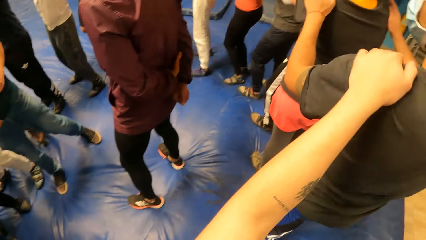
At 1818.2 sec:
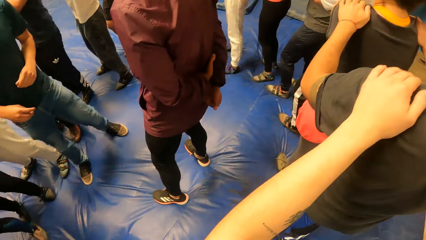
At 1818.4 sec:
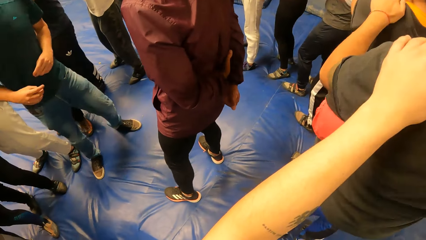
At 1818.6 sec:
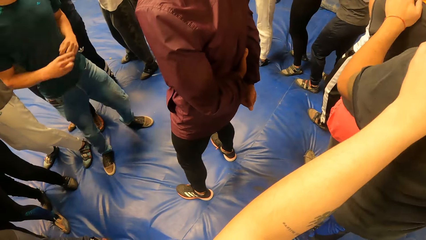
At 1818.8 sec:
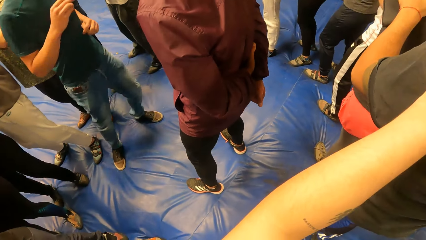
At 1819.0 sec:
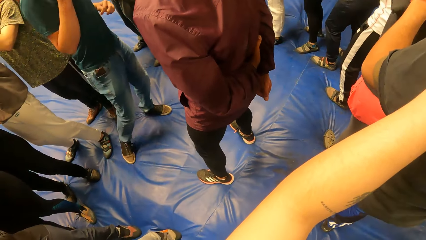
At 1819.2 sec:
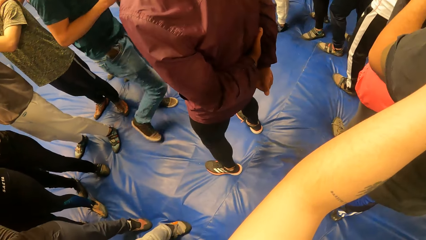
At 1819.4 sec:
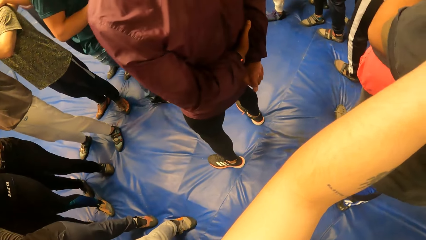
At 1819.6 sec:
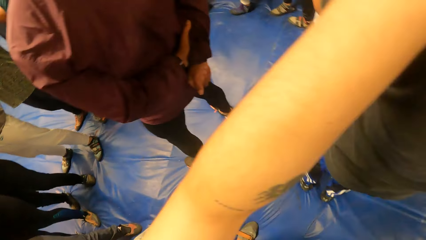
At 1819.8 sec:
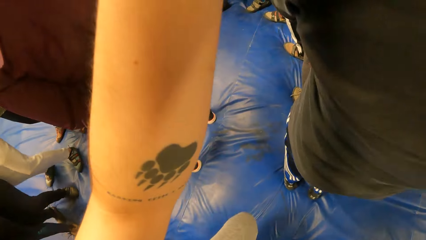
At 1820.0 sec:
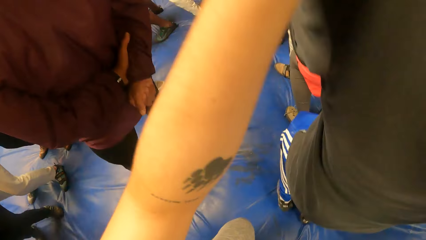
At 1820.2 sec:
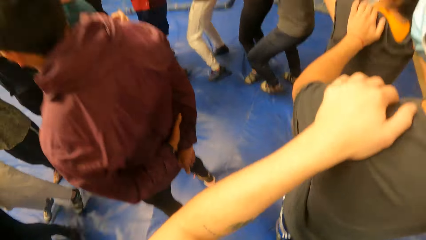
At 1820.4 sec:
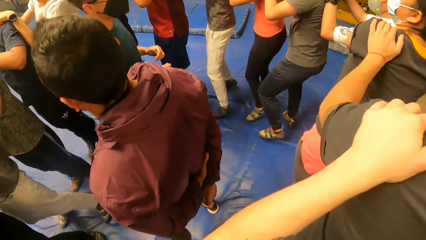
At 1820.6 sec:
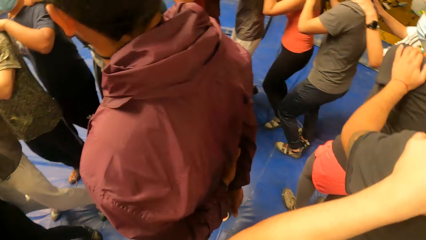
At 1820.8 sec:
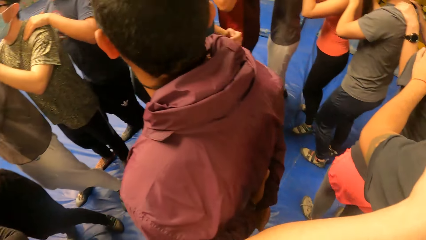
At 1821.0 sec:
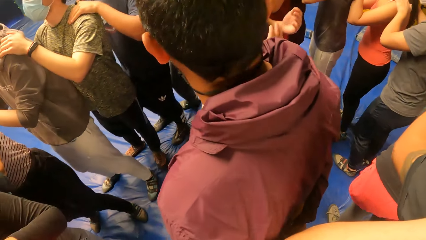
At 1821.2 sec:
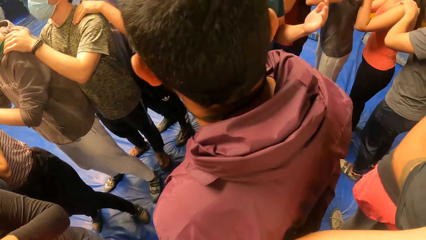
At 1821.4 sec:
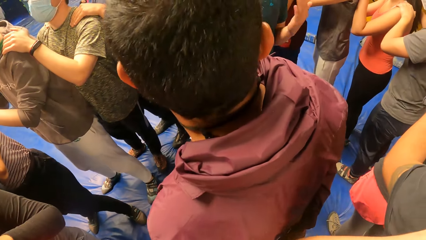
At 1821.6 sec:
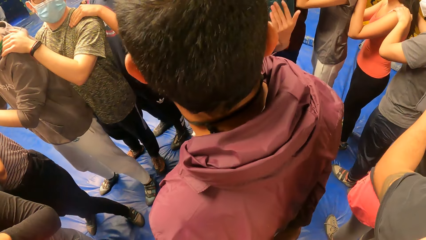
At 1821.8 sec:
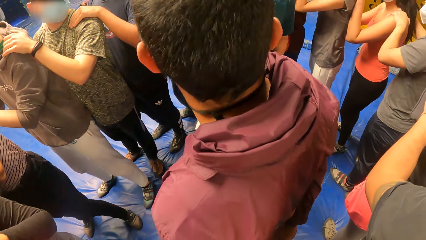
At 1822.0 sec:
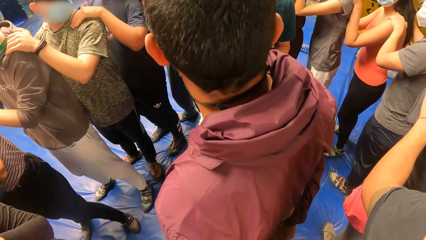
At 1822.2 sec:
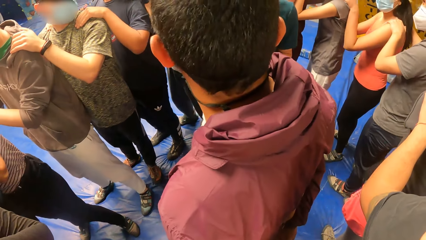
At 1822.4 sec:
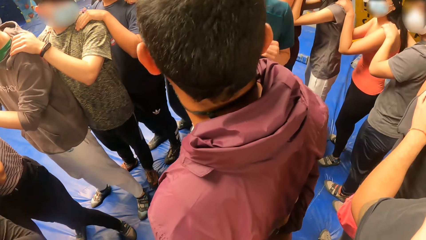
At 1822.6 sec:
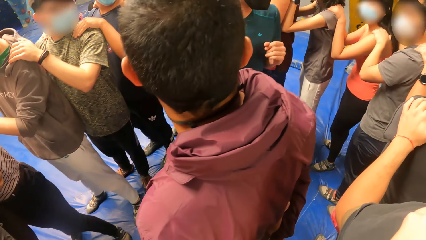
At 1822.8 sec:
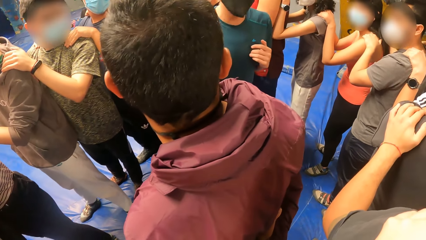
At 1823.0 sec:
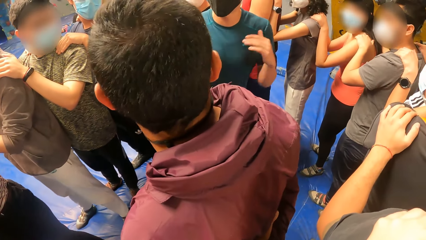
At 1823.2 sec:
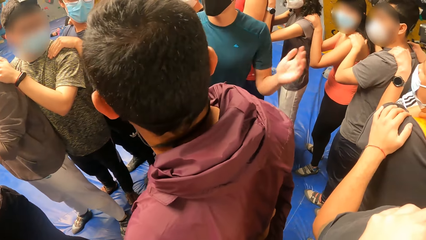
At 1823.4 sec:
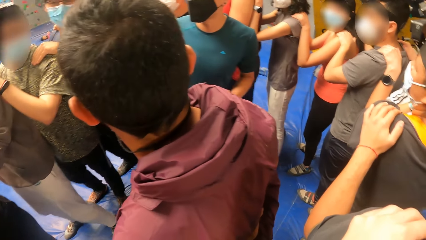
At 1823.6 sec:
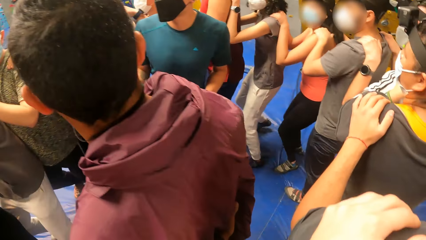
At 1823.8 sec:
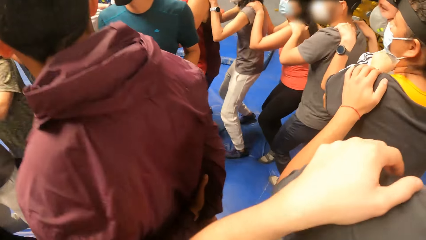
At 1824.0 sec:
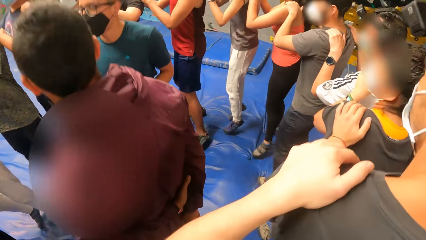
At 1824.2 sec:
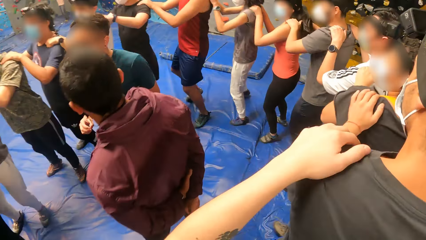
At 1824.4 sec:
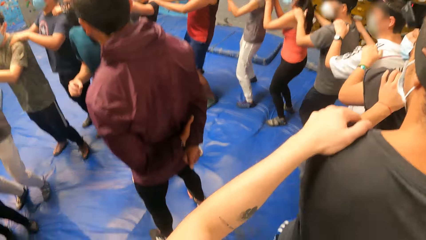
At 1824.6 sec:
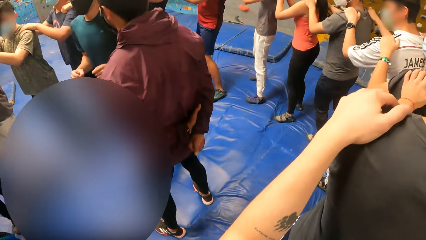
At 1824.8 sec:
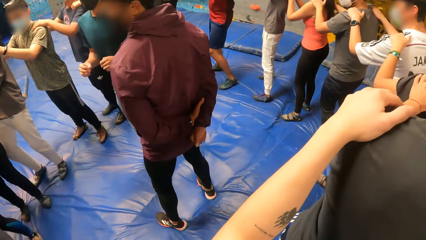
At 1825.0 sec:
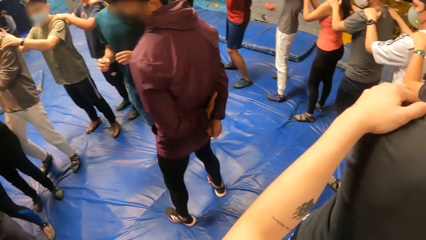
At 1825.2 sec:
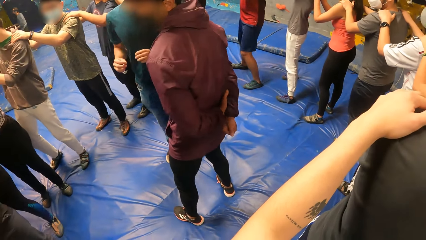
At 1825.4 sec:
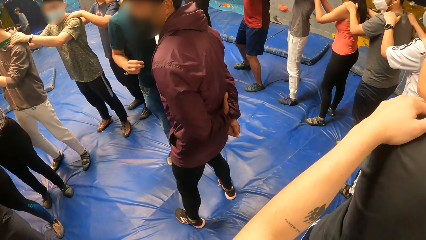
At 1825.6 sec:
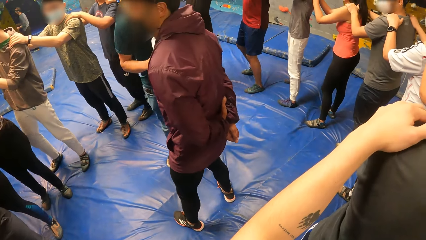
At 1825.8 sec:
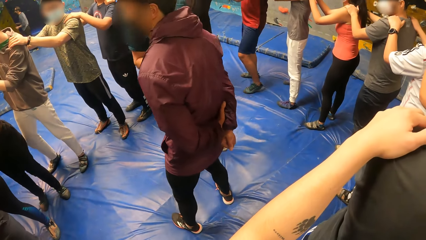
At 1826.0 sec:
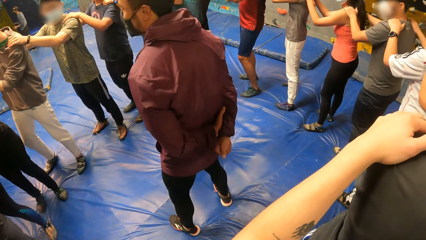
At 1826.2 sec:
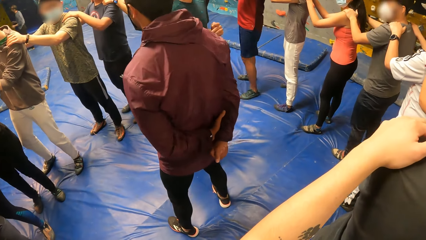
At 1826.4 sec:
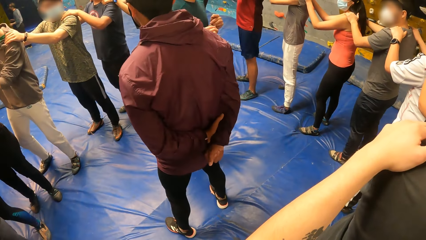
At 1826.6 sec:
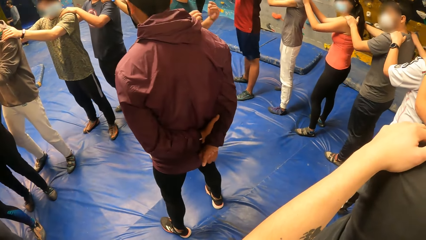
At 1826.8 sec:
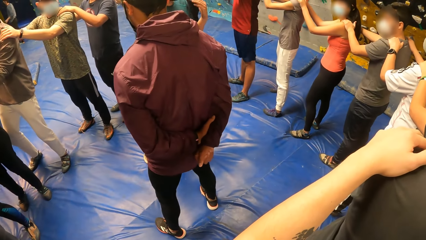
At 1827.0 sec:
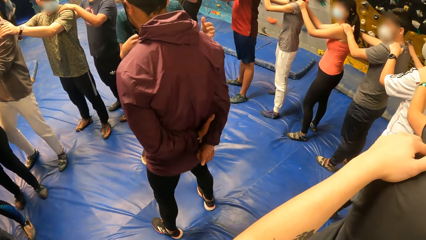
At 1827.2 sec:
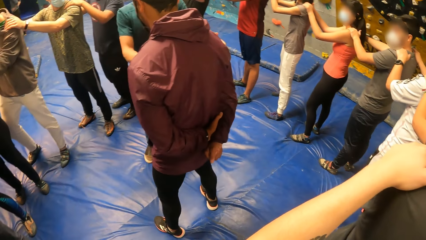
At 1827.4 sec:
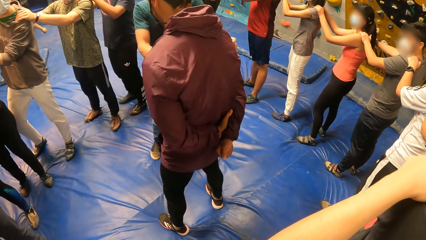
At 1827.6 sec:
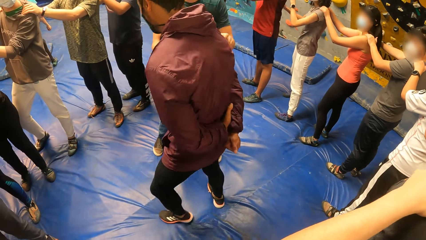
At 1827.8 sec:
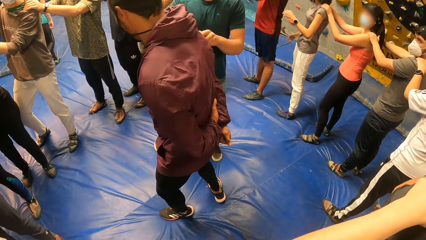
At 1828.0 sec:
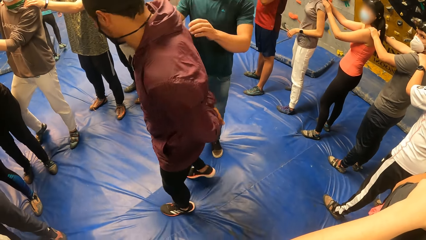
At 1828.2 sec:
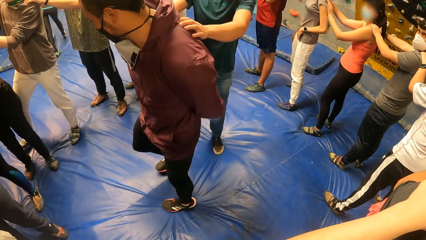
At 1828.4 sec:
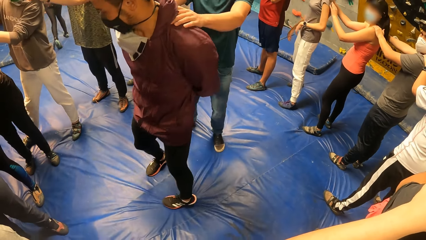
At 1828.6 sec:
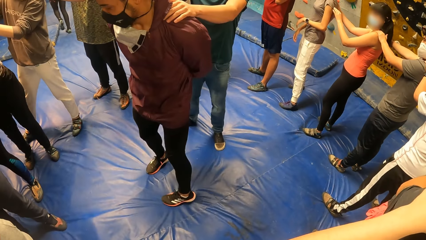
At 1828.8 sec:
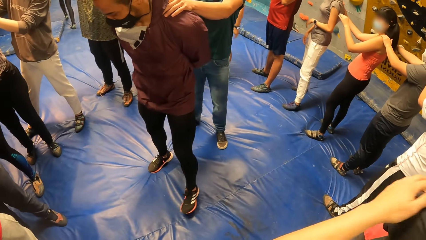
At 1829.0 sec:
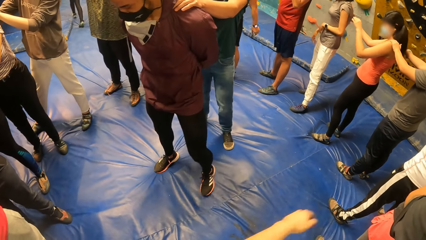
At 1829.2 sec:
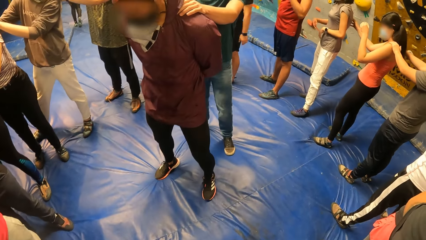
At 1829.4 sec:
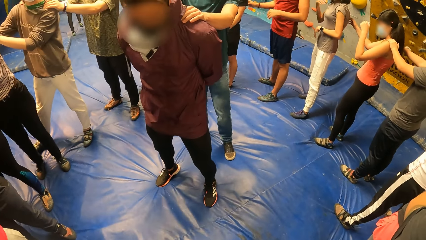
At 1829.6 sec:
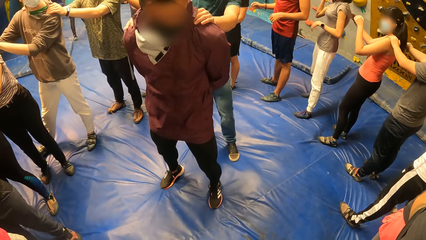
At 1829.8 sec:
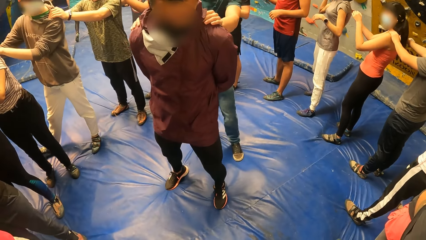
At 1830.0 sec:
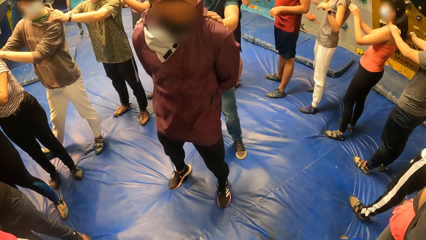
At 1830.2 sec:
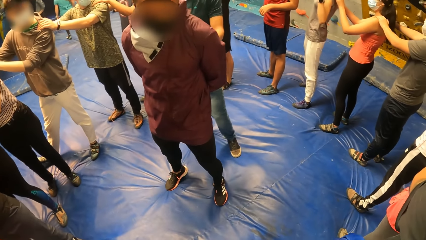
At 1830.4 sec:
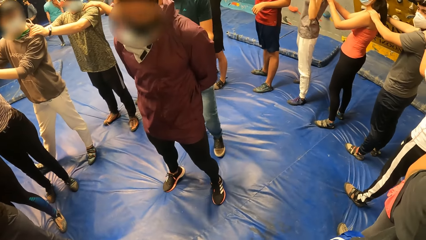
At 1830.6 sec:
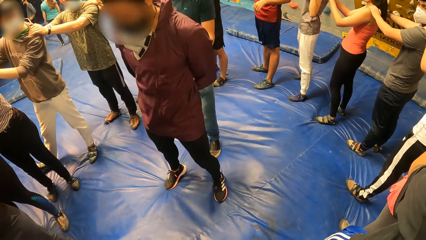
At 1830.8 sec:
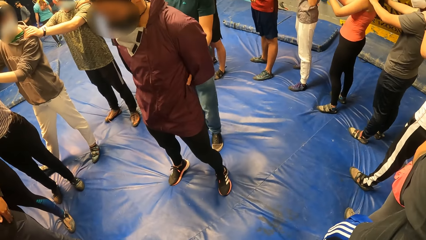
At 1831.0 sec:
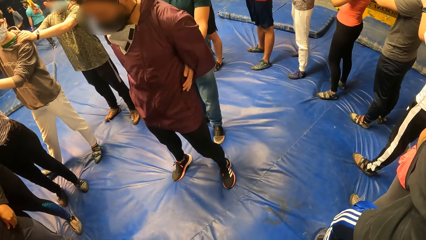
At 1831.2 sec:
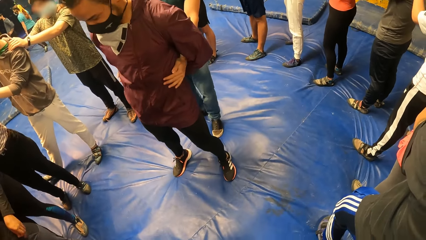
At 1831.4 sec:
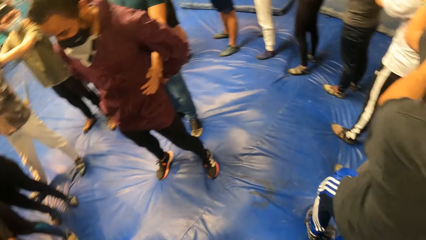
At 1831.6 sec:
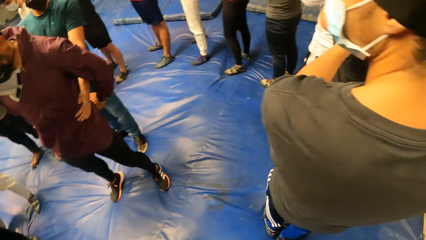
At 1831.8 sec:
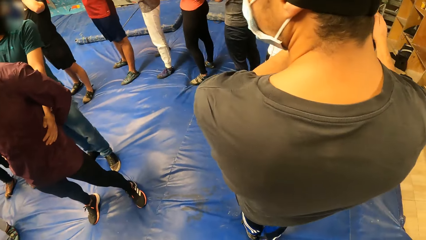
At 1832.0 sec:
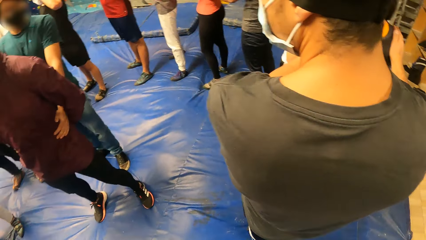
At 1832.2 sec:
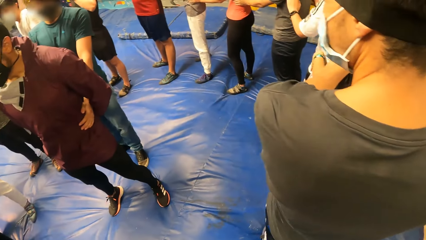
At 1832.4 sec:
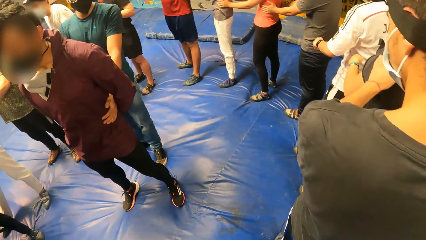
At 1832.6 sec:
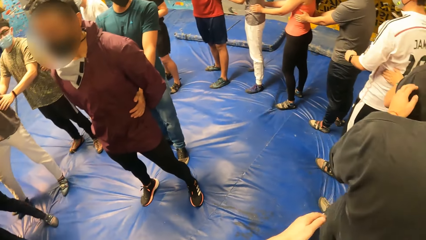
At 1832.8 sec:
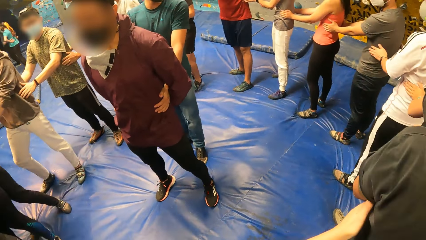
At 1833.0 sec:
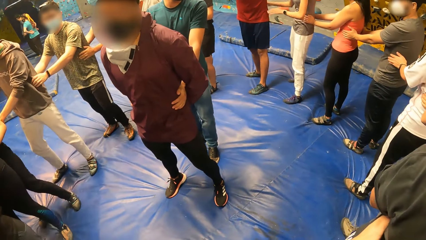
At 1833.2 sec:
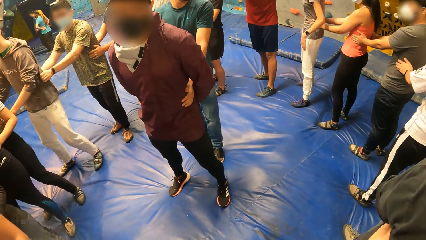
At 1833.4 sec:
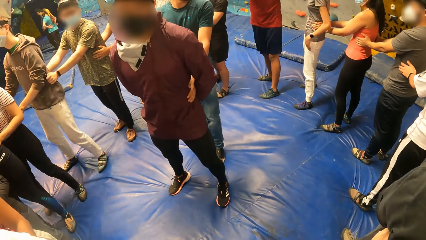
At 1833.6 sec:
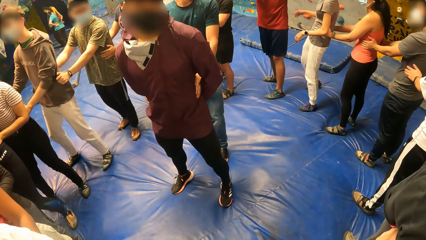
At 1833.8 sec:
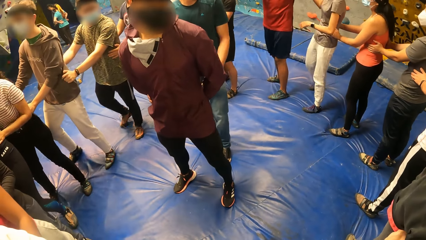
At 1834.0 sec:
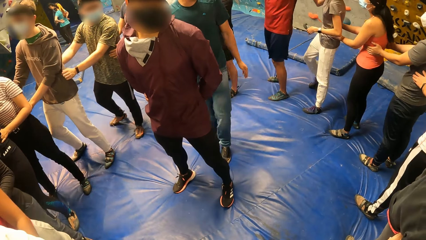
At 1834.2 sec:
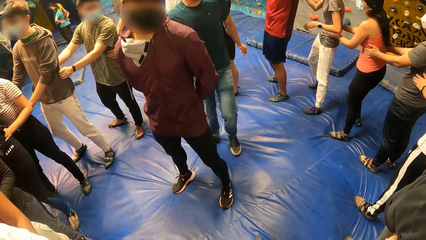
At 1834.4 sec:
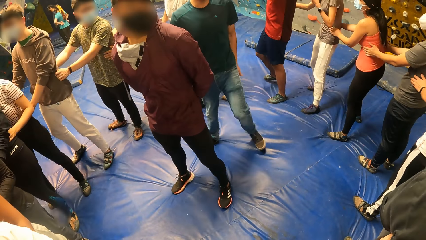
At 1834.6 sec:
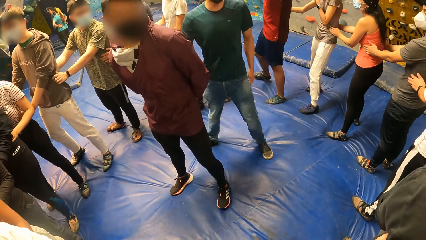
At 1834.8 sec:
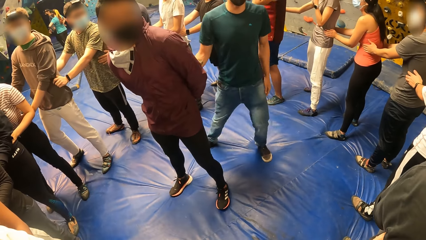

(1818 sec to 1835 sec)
The camera wearer jumps on the exercise mat along the line. A man makes a gesture. The camera wearer jumps on the exercise mat. The man holds another man on his waist. The camera wearer stares at a different man as he explains the activity.
